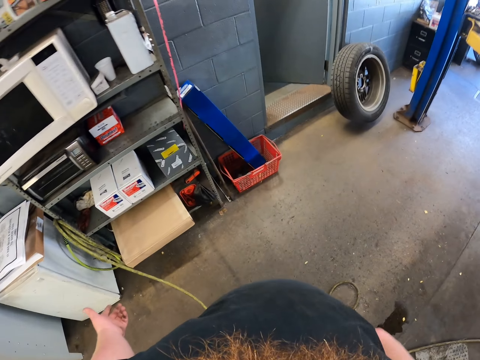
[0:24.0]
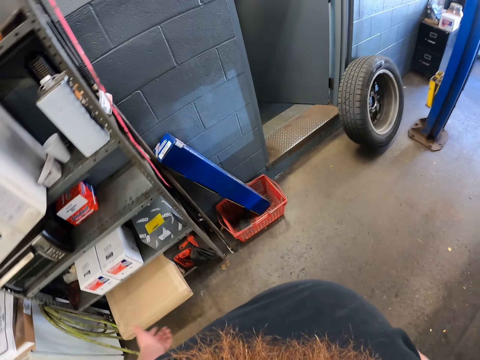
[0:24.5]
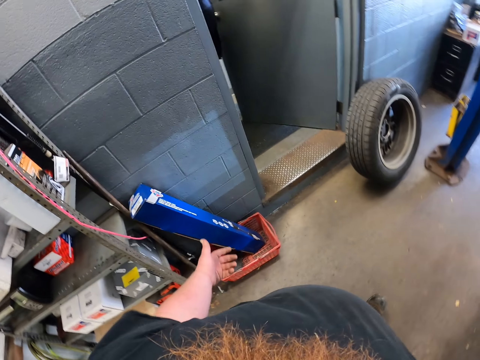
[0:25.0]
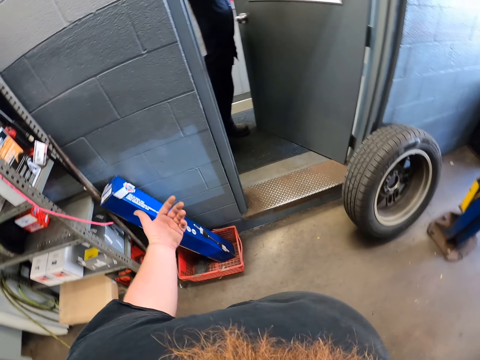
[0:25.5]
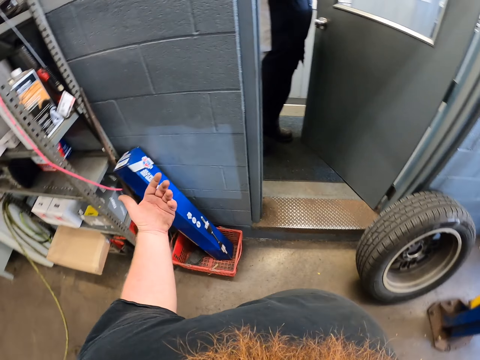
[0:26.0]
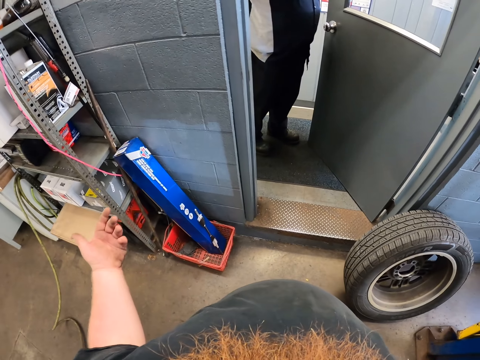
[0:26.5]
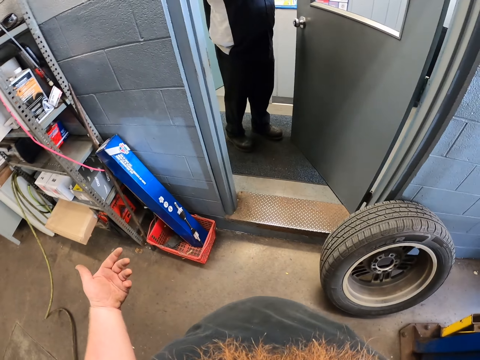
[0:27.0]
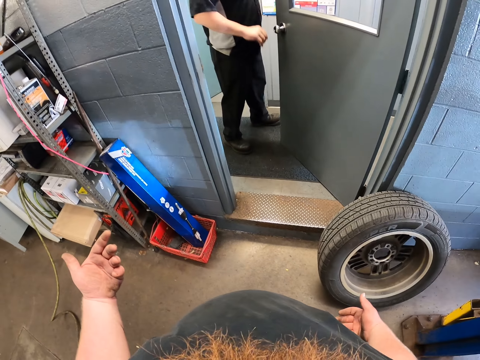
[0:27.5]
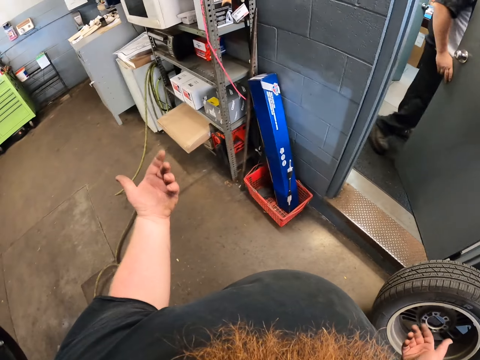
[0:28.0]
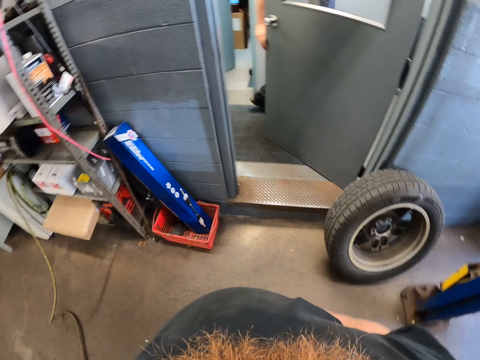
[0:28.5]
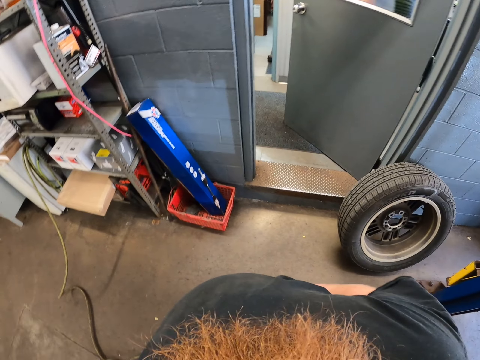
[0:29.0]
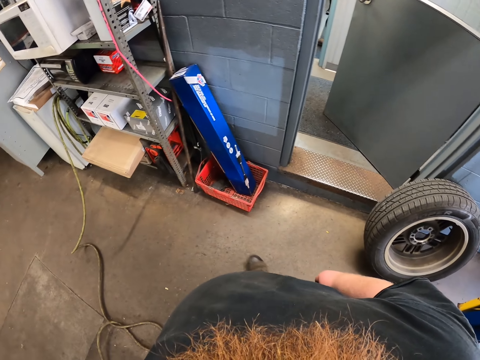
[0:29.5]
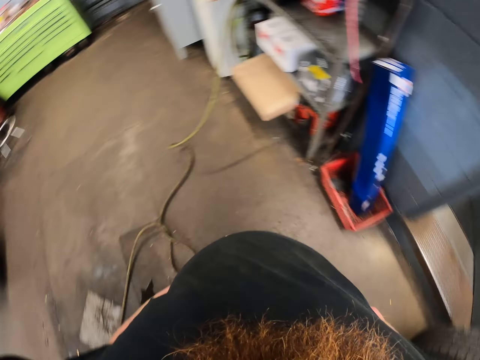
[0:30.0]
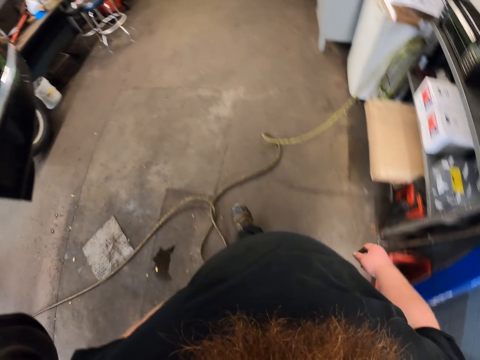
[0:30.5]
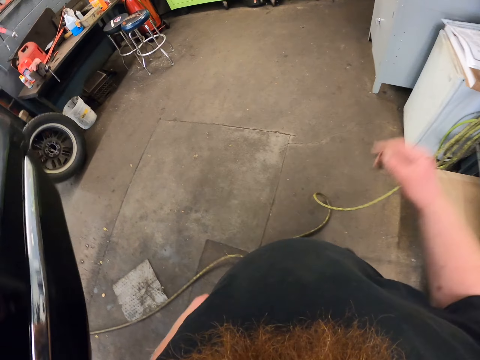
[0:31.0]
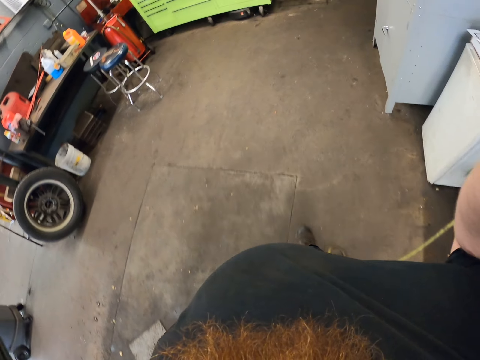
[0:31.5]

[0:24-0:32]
The camera wearer walks towards the door. They talk to a man.
